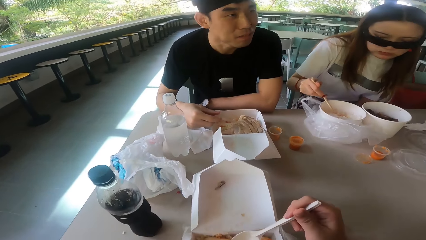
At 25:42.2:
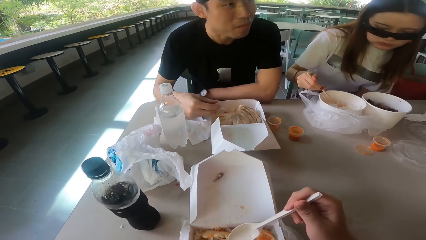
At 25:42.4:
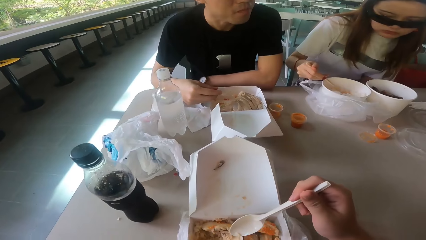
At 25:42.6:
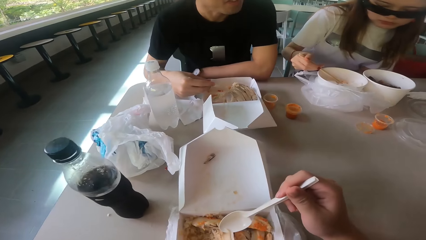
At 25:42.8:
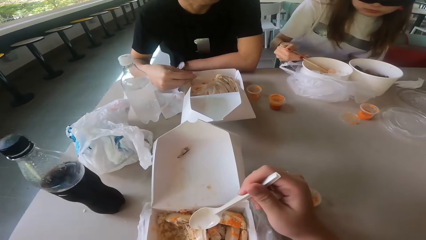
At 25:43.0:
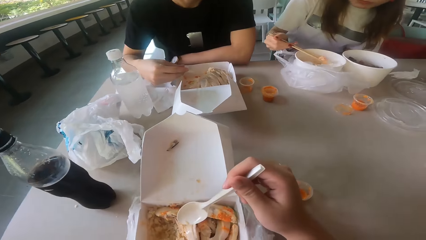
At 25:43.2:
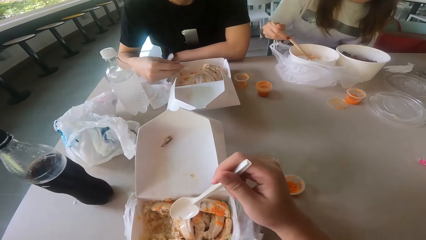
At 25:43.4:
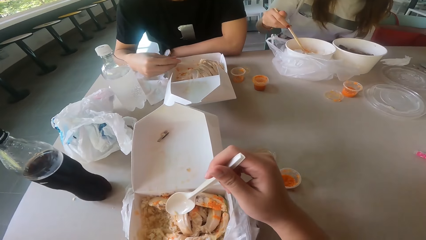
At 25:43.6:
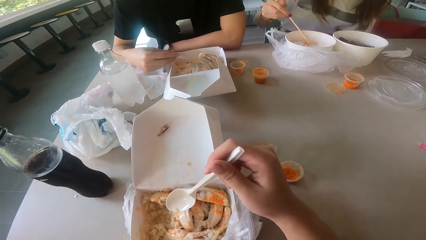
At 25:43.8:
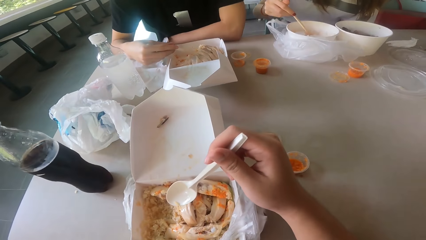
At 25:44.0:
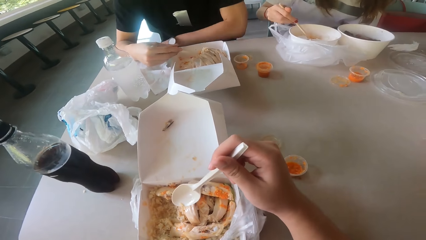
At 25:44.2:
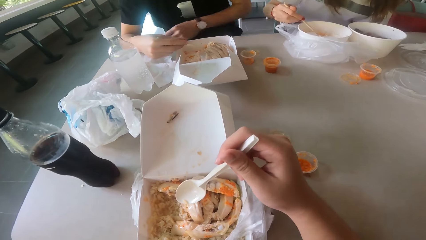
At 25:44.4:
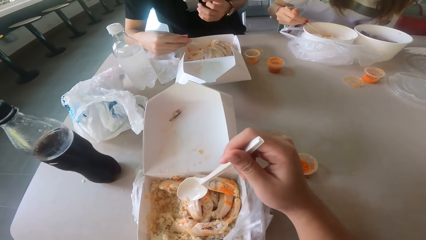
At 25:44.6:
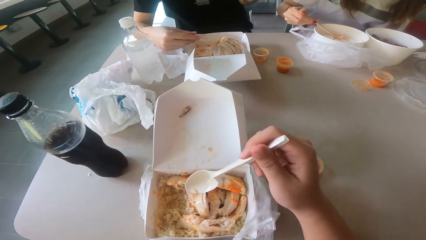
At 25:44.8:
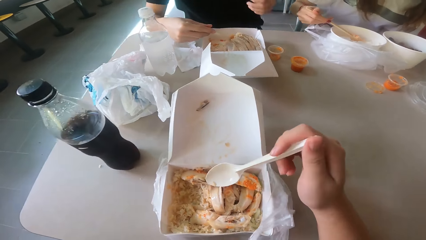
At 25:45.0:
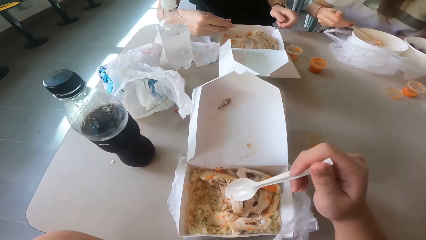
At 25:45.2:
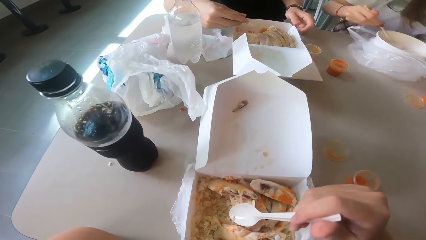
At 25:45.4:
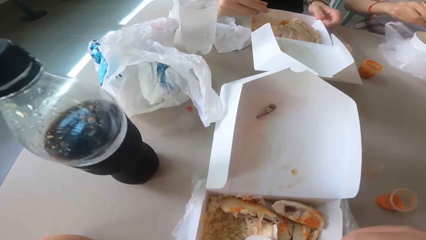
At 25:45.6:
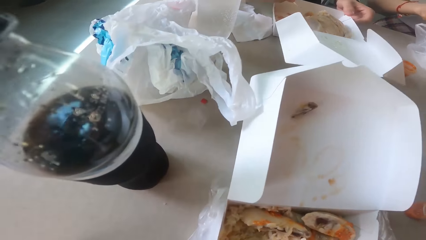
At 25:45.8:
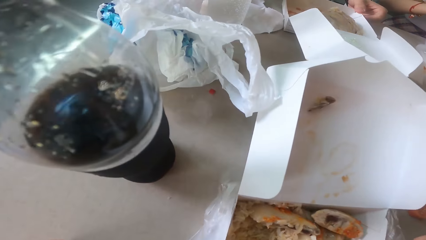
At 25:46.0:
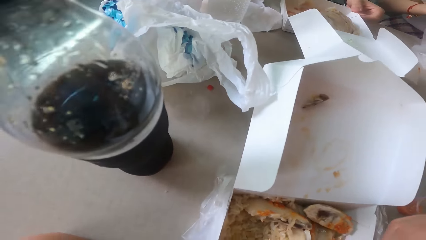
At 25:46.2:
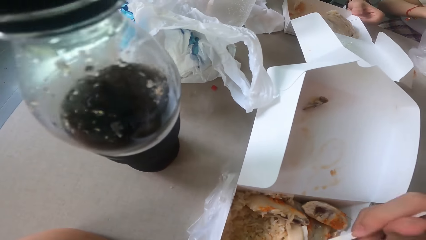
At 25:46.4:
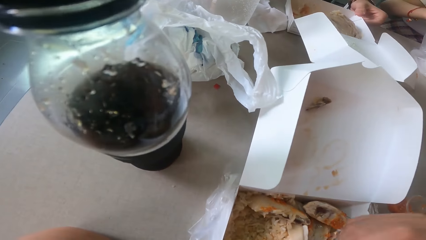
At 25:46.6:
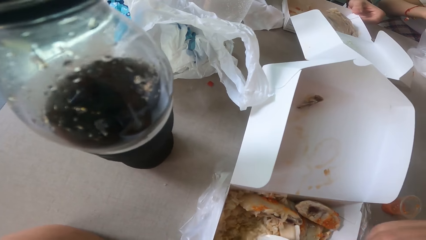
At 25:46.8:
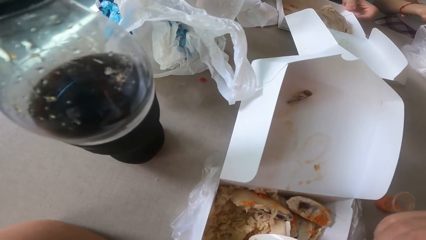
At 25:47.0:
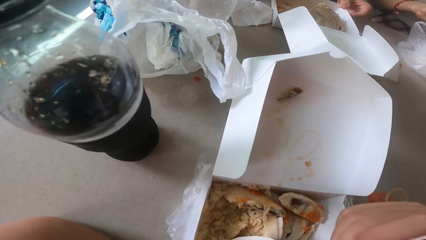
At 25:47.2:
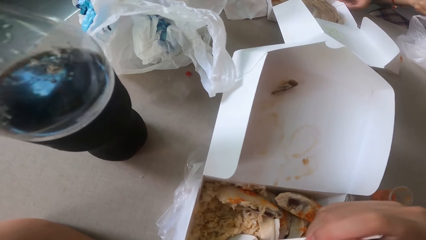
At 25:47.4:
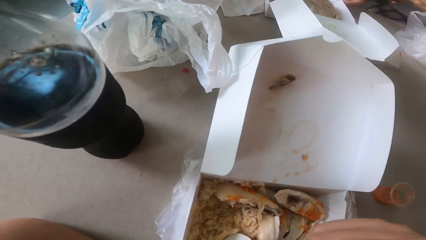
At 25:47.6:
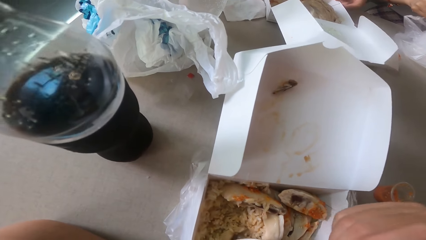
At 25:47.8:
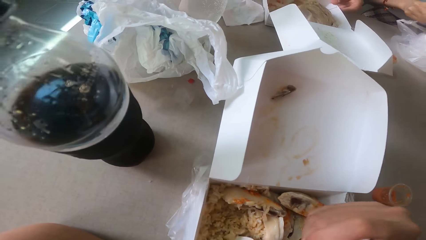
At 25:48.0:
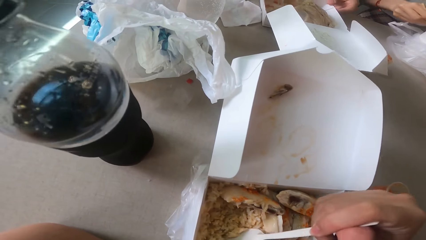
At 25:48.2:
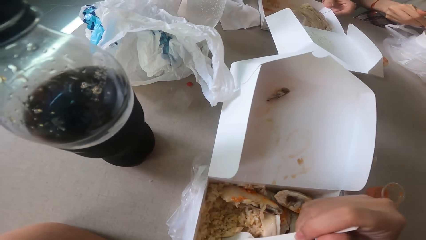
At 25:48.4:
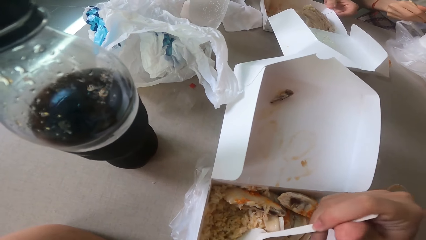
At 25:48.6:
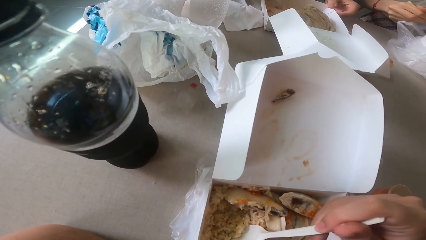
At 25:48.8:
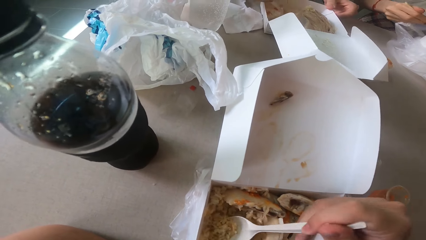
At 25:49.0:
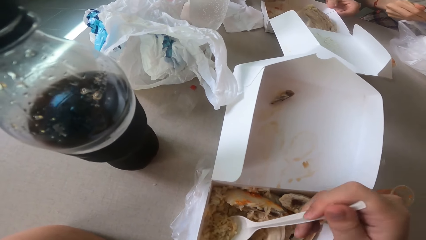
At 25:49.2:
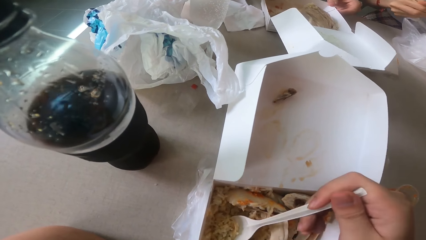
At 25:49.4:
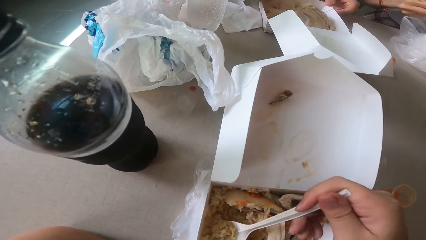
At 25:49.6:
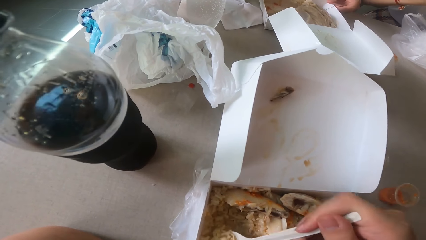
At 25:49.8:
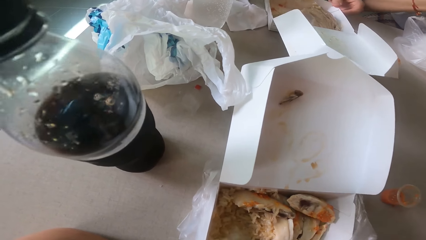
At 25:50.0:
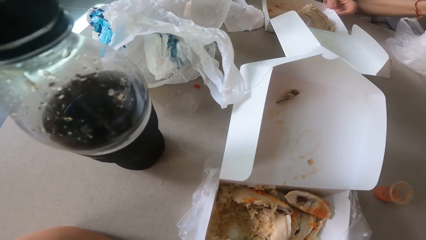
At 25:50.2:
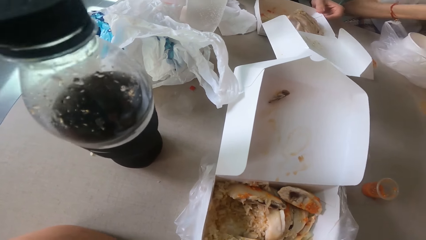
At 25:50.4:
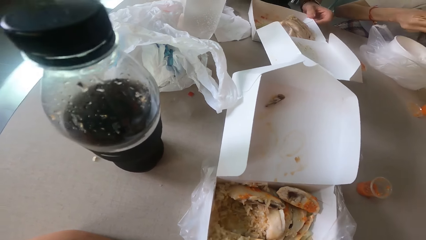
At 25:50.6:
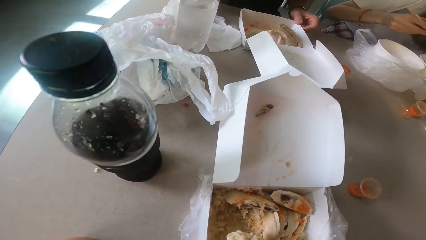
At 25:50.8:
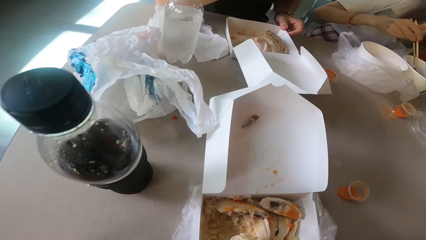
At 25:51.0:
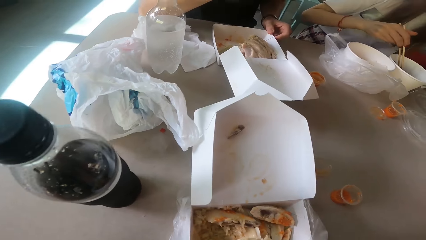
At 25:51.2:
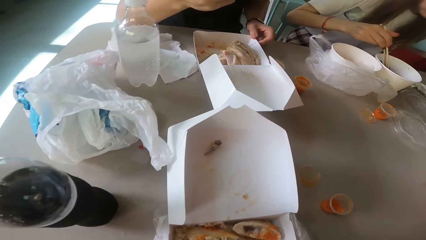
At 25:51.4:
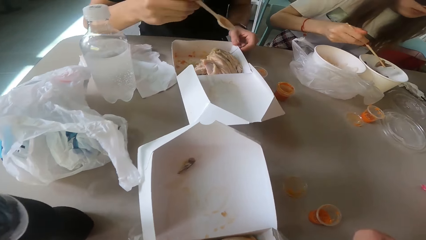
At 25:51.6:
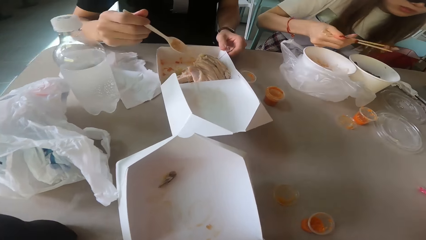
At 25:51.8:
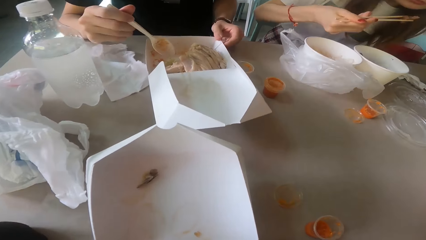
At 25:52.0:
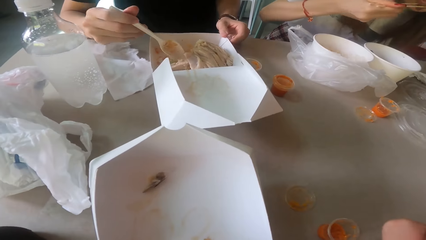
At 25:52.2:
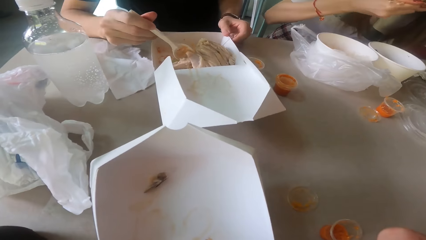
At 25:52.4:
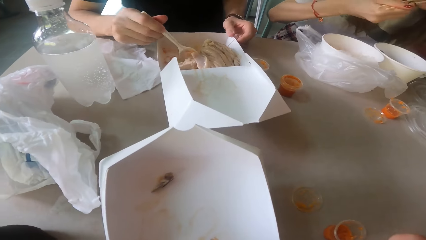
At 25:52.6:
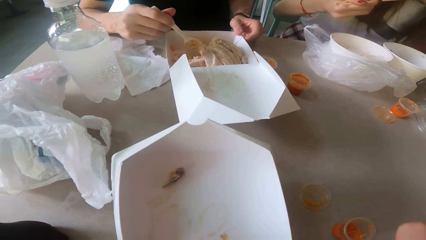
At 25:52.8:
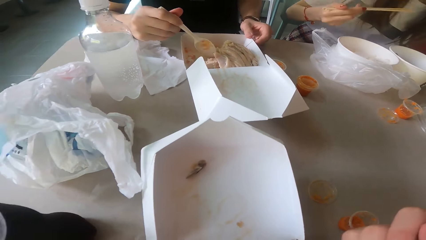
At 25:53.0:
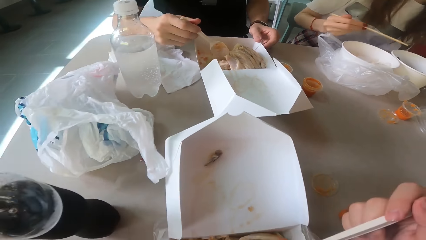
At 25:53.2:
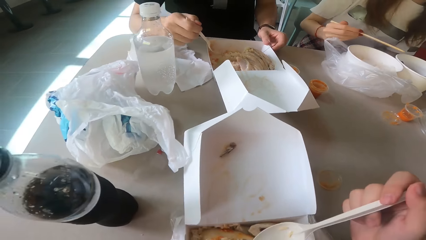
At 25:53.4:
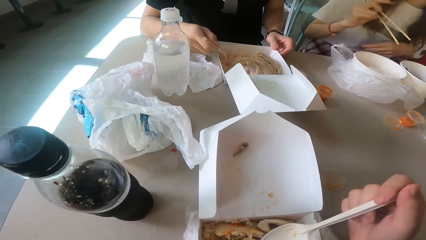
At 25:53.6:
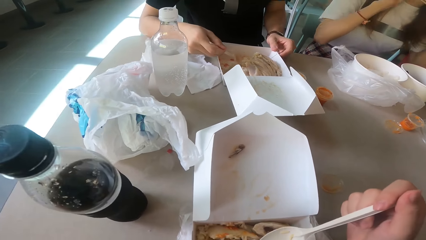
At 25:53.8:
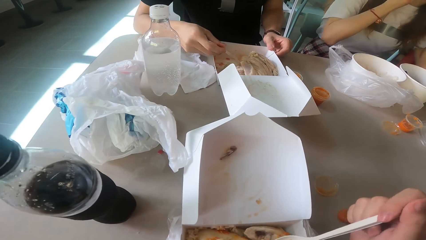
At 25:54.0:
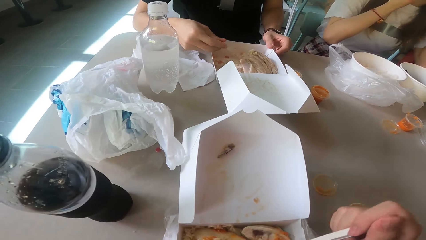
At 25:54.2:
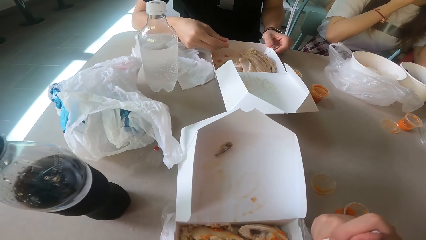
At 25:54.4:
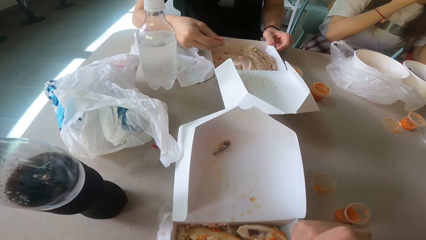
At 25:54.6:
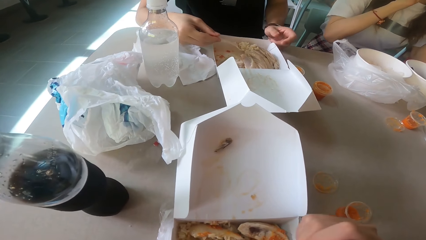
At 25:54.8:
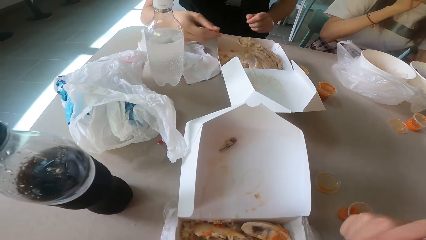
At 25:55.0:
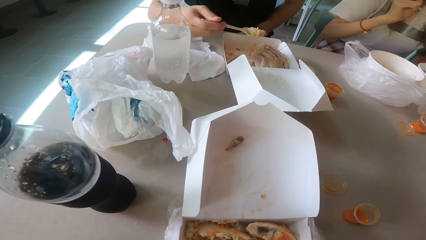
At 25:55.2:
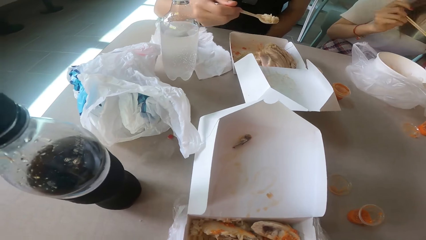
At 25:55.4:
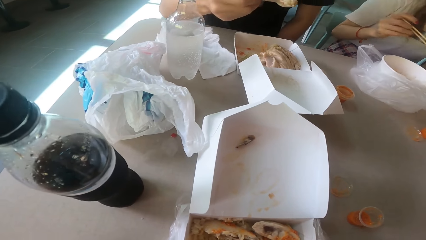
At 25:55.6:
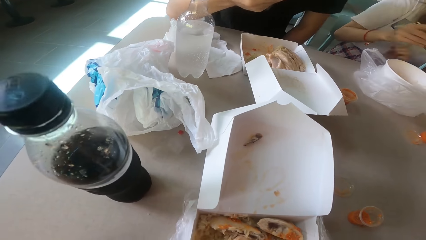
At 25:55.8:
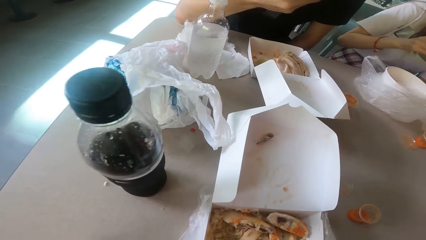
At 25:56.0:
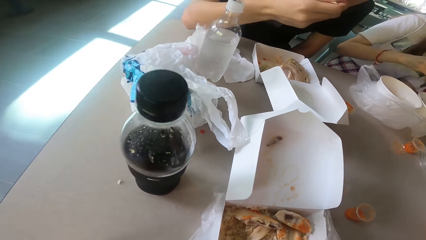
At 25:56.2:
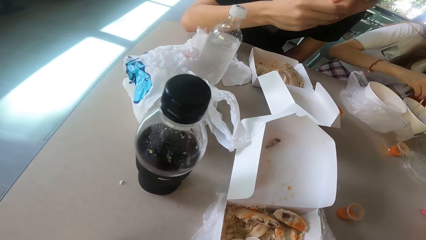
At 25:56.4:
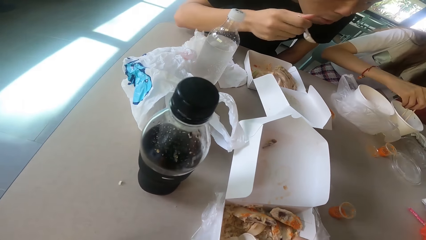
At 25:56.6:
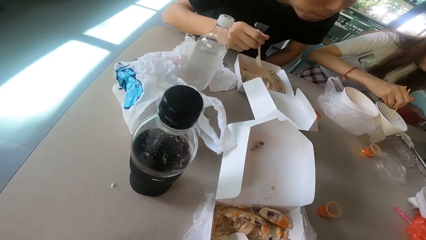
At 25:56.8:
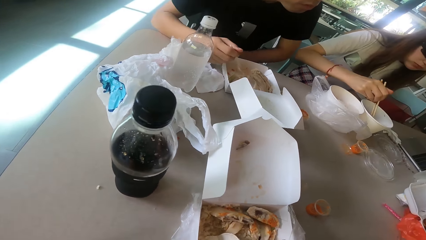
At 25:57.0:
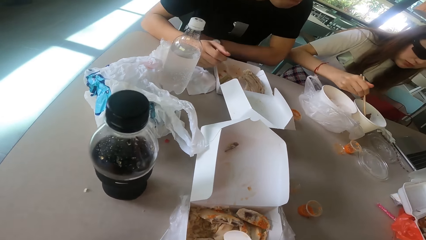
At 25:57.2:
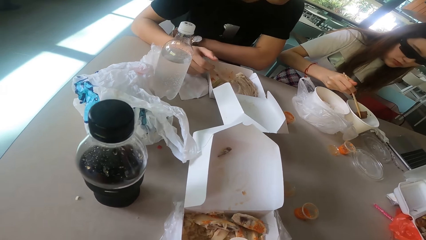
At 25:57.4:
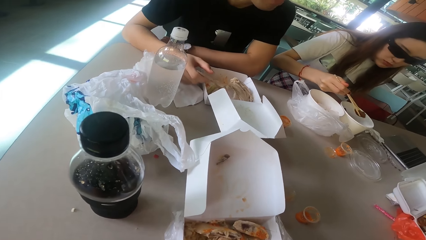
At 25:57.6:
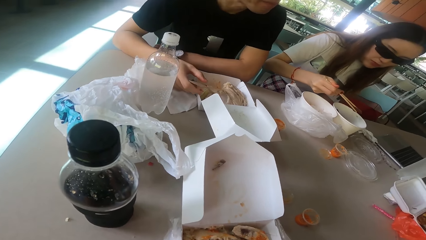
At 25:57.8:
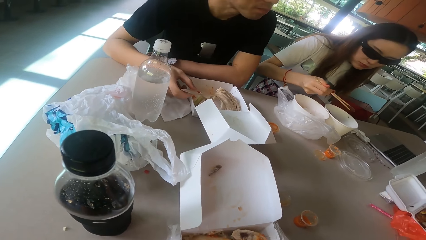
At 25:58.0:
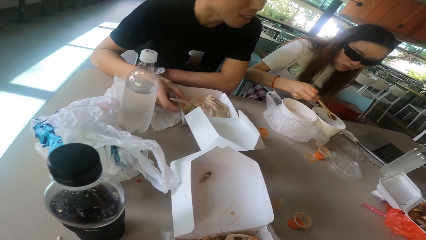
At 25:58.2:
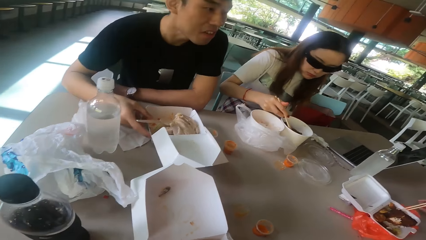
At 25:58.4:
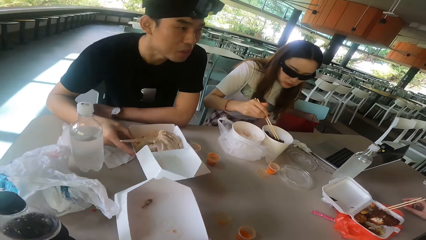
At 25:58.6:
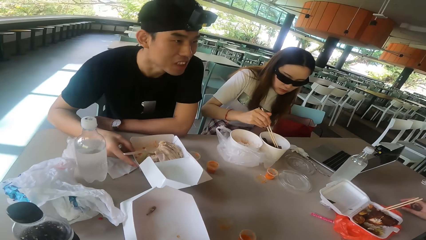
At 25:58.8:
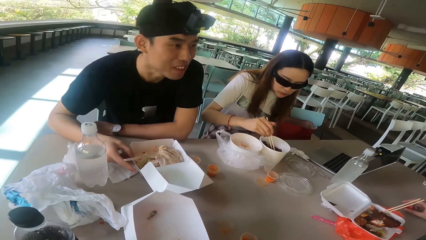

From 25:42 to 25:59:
A woman eats the food. The camera wearer looks around. They eat the food with a spoon. A man scoops the food. The woman and the man eat. The camera wearer eats the food. The man scoops the food. The woman picks up the food.
